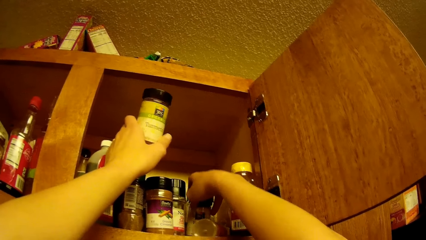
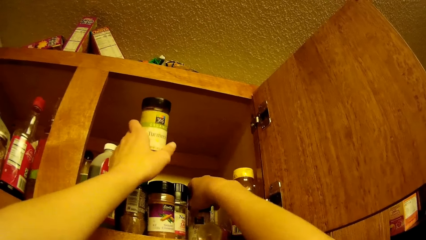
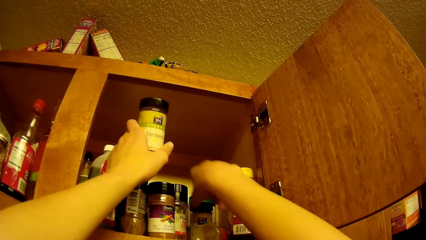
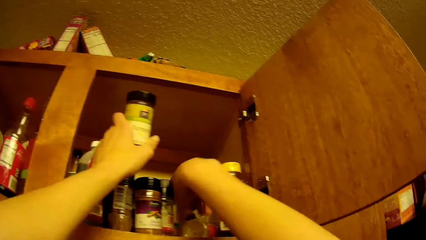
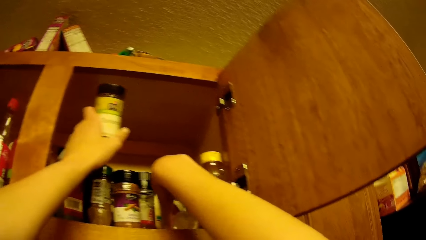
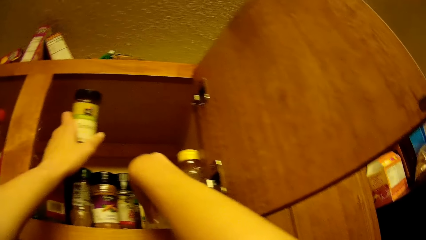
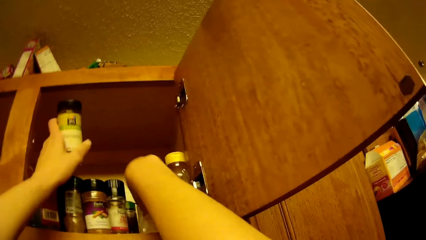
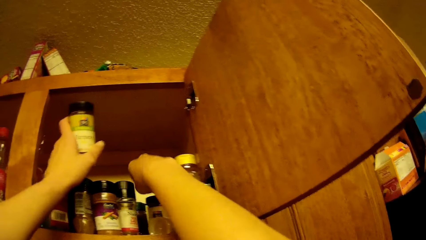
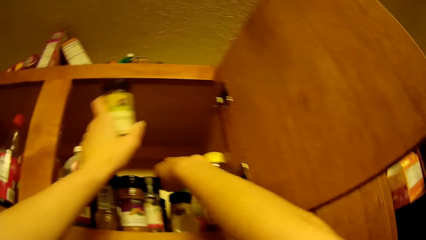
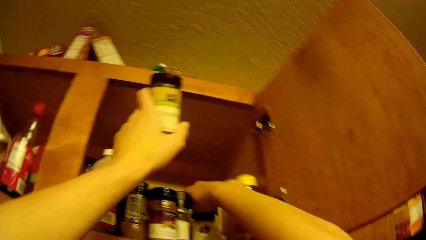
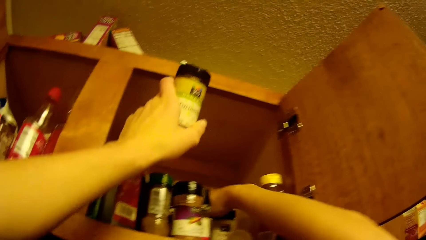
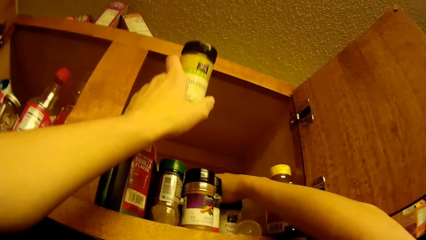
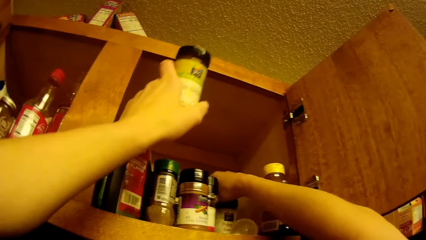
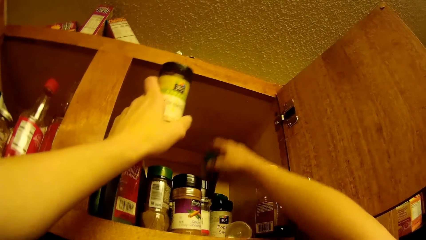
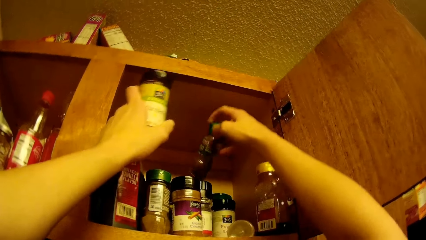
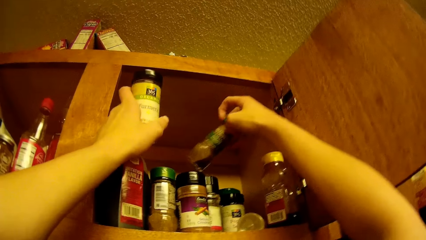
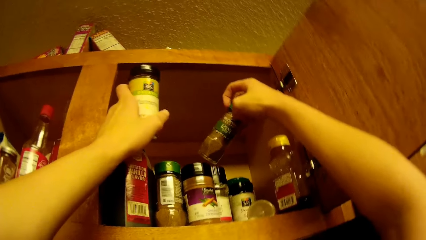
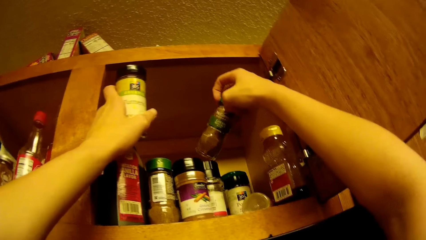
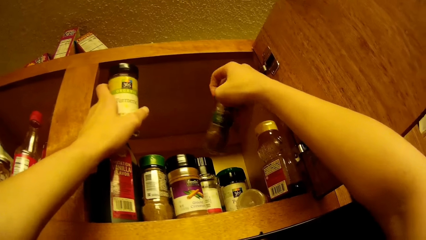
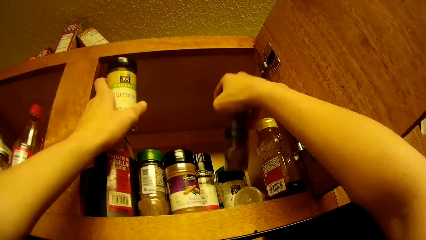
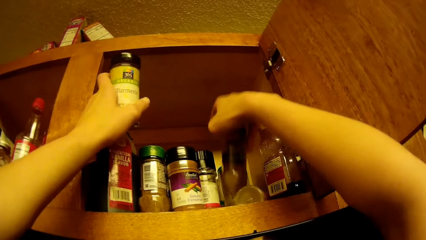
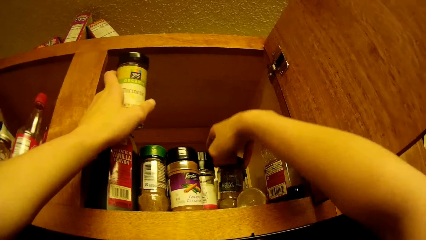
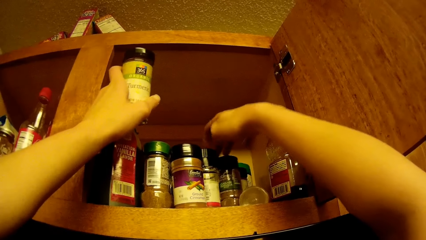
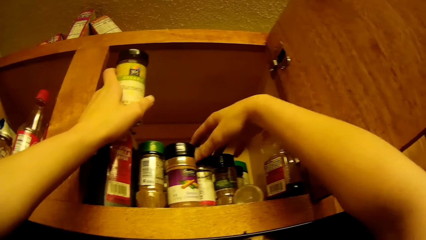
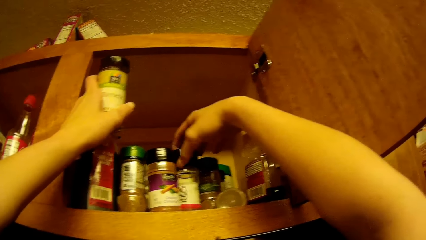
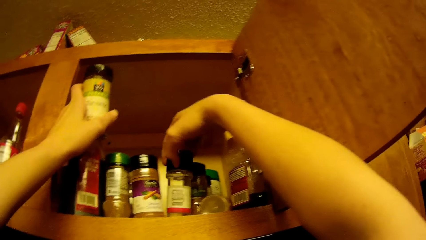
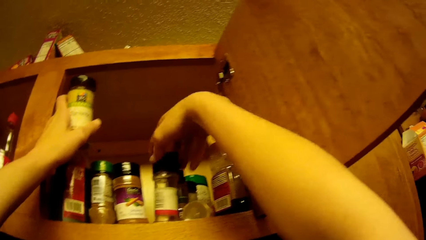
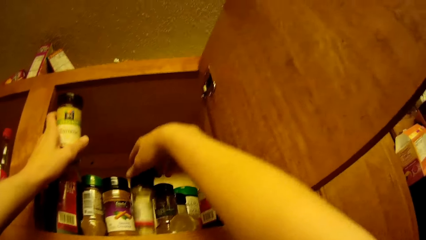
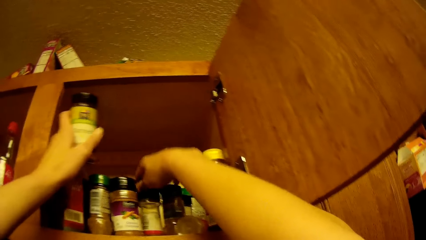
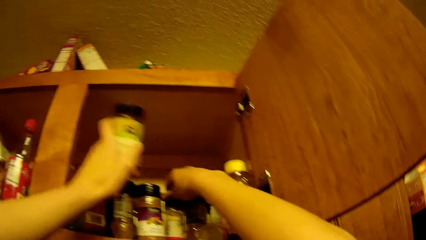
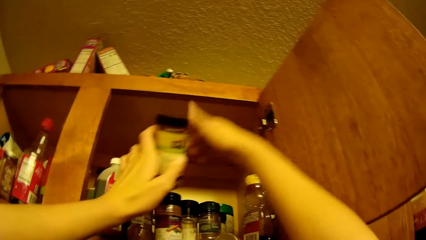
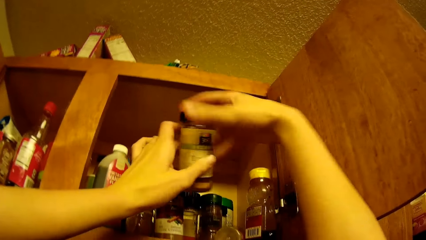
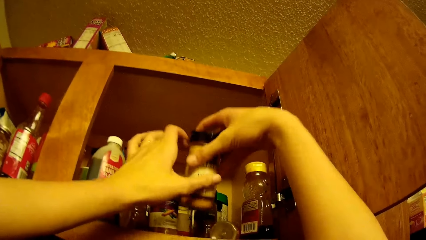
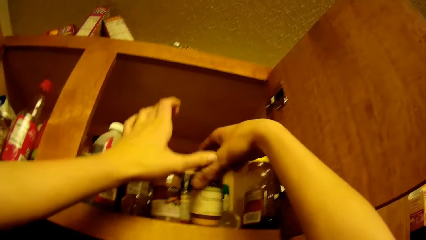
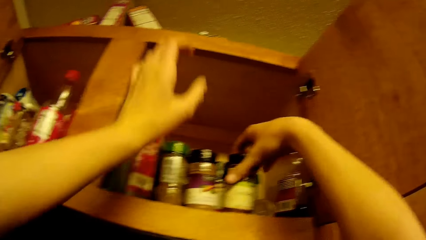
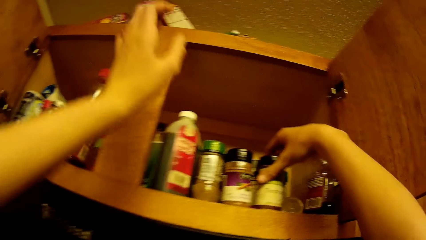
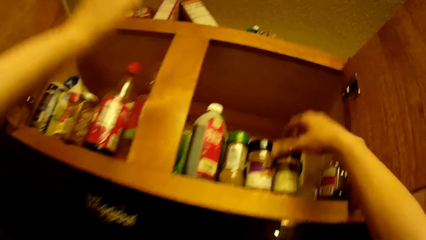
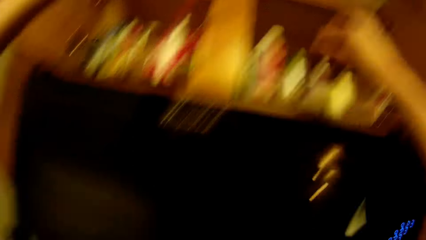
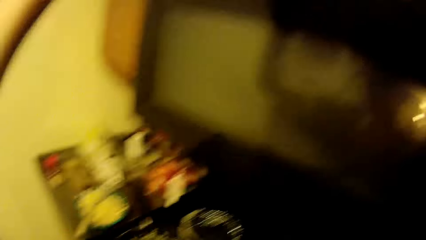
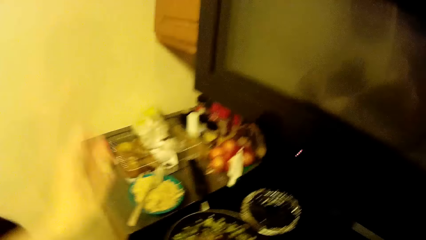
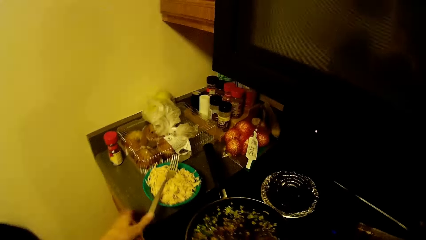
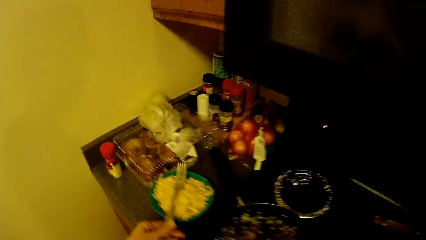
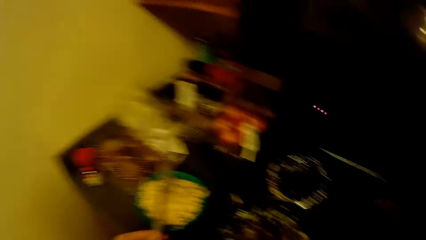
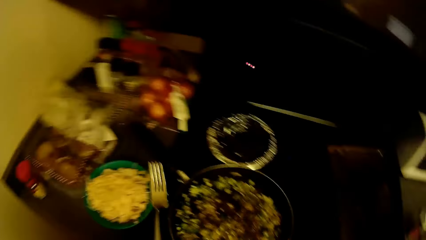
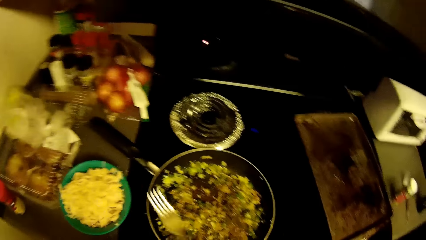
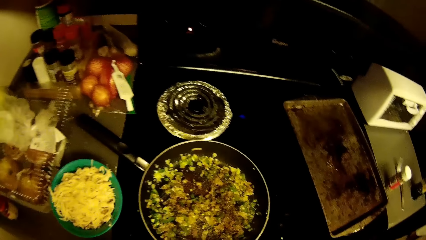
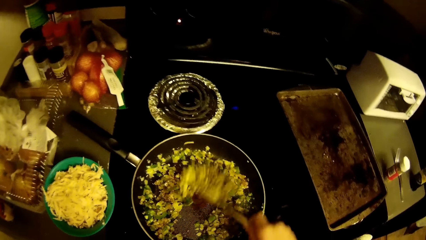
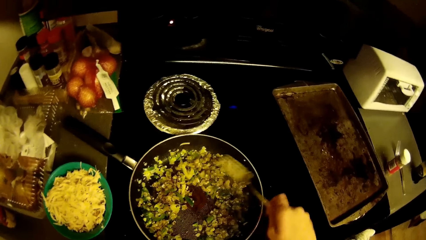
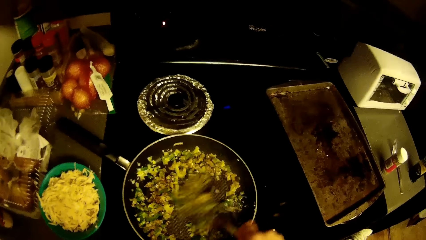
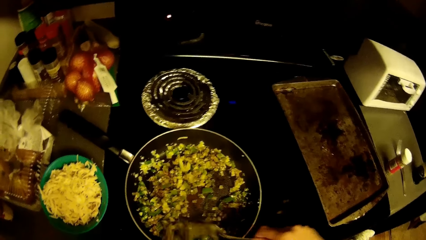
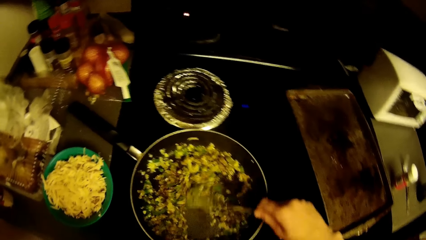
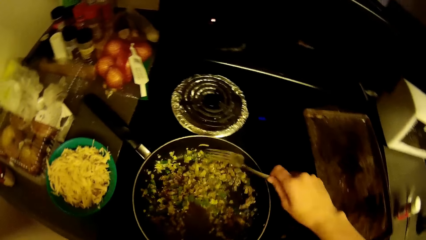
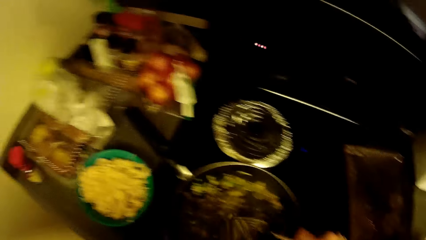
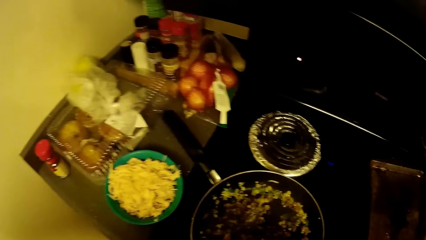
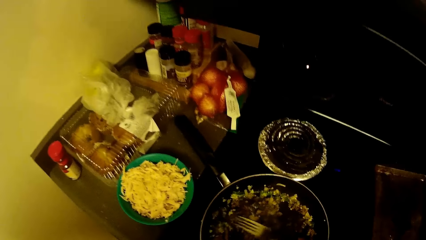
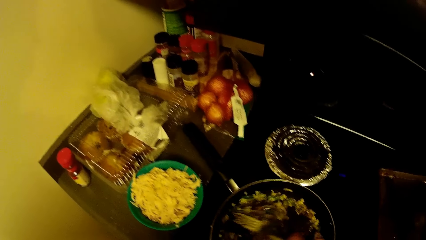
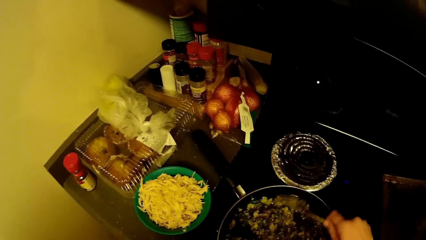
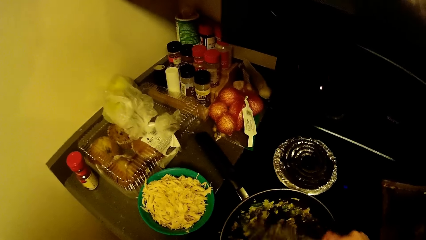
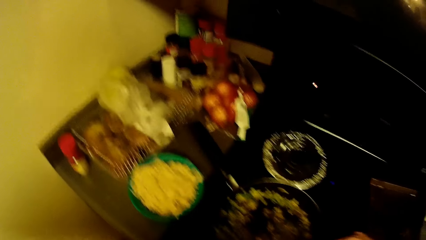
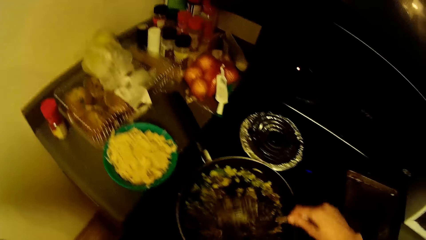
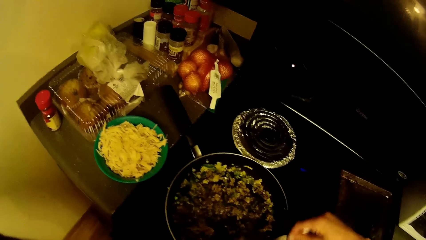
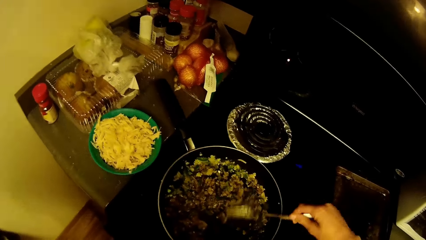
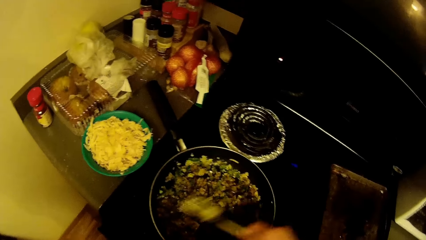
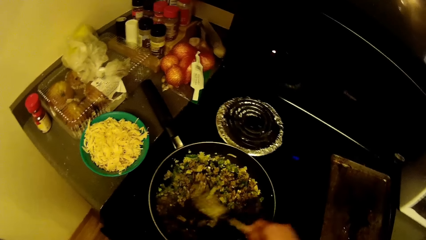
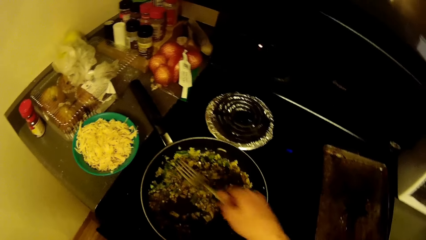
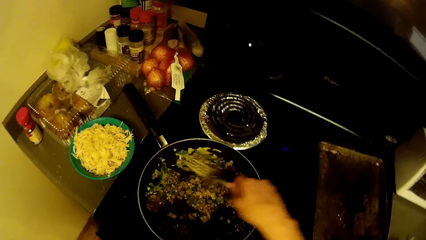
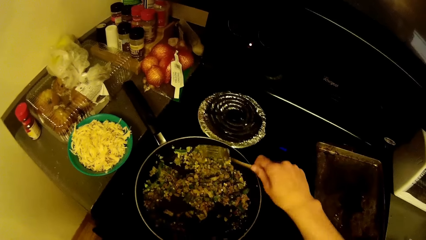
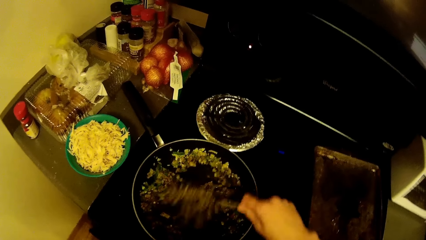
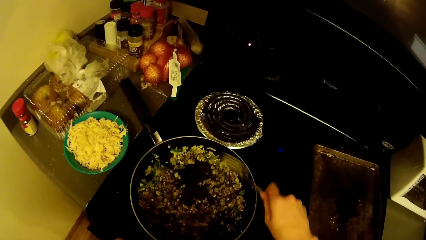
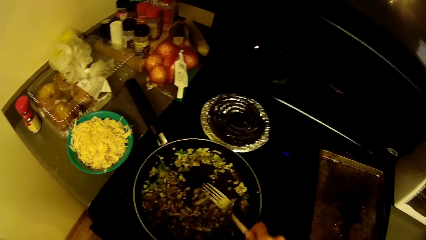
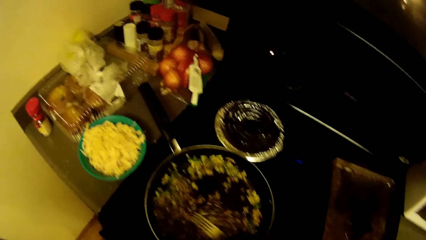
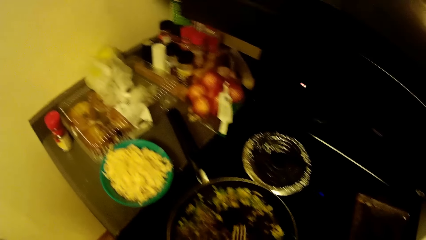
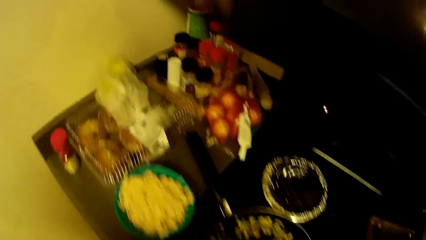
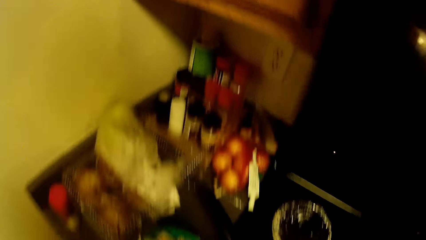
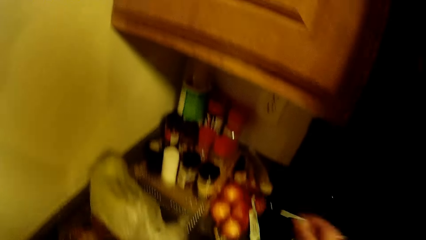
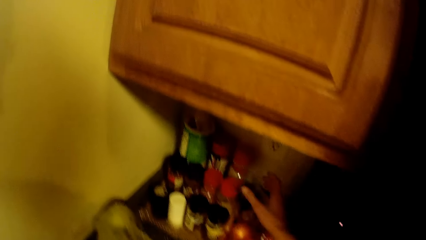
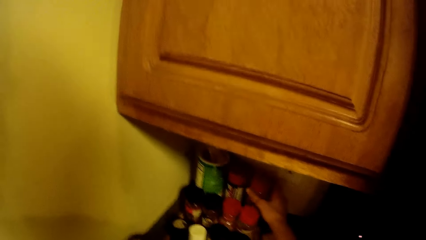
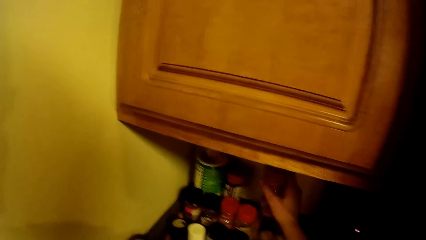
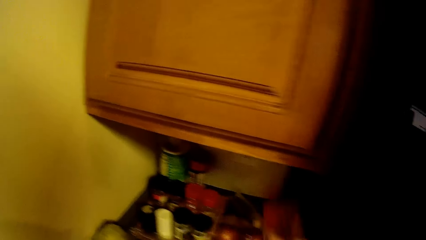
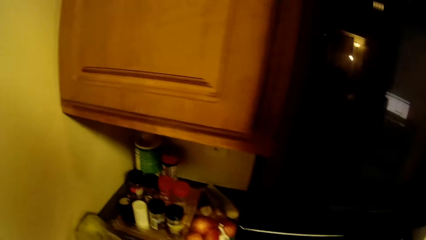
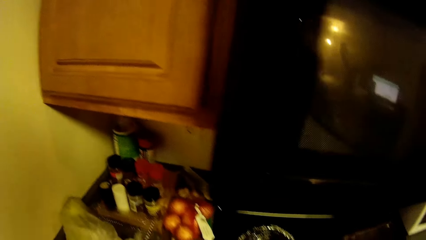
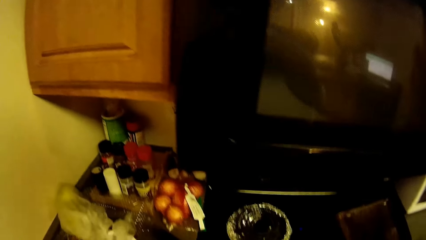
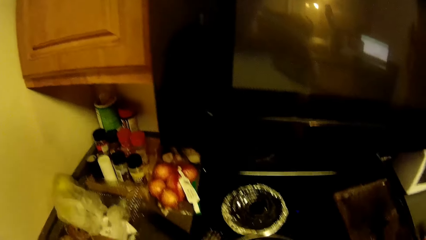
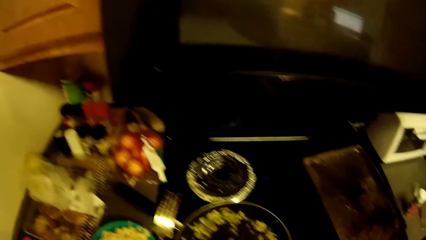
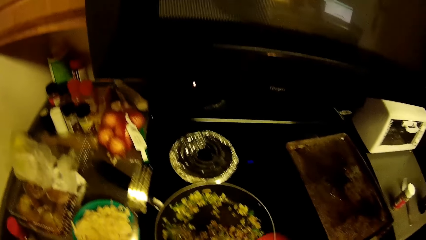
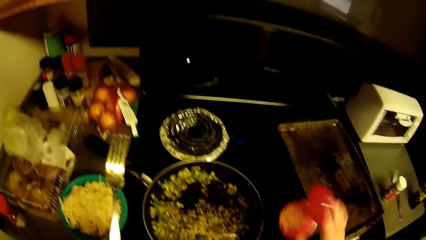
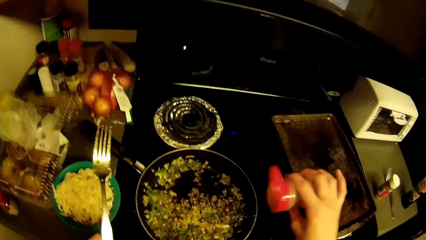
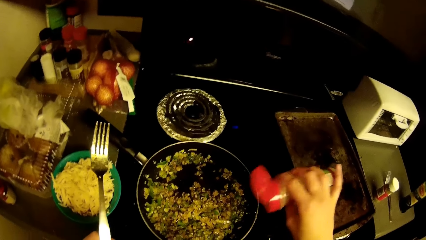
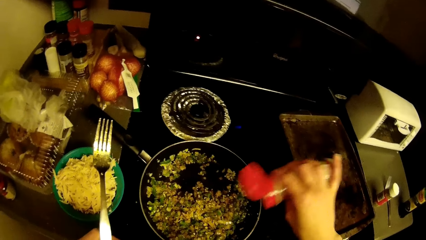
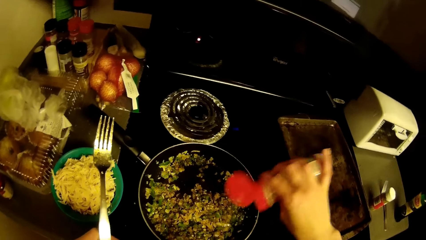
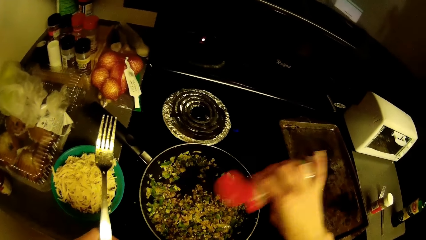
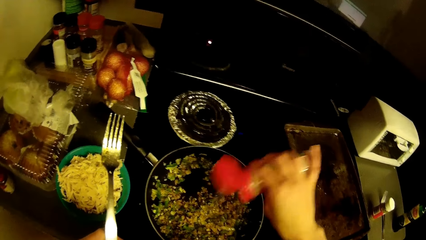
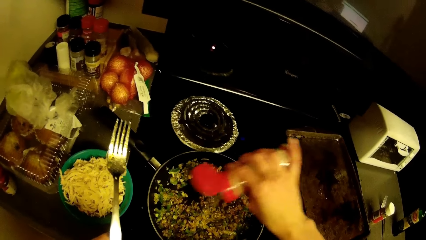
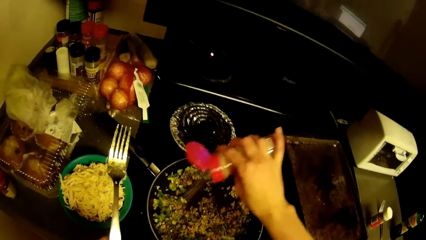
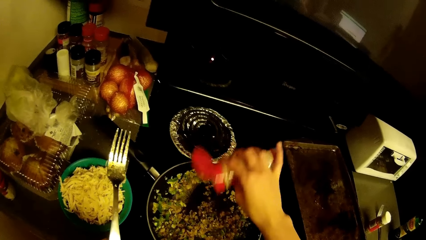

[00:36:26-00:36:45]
The camera wearer picks up a fork on a plastic bowl filled with sliced cabbage. They stir the fried green pepper and onion in the frypan on the cooker with the fork. They look around the kitchen. They pick up another bottle of seasoning from the kitchen top. They pour some seasoning in the chopped fried green pepper and onion in the frypan on the cooker.
